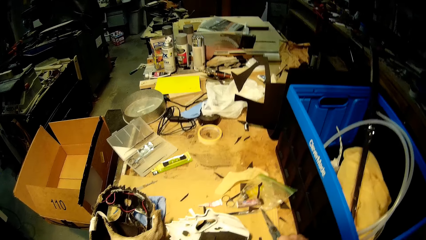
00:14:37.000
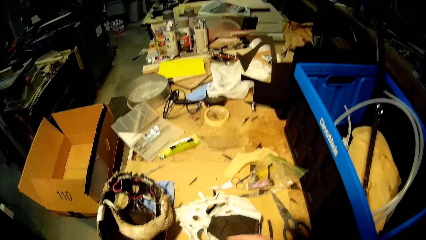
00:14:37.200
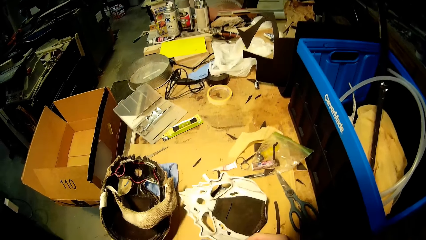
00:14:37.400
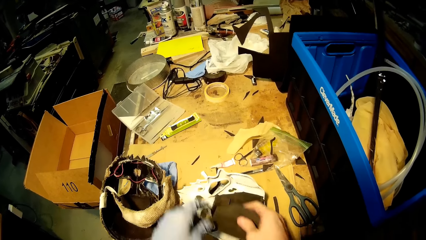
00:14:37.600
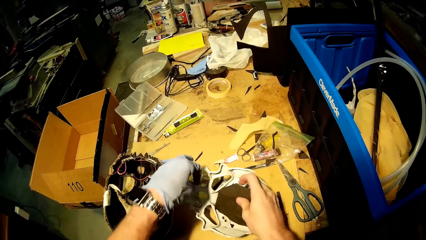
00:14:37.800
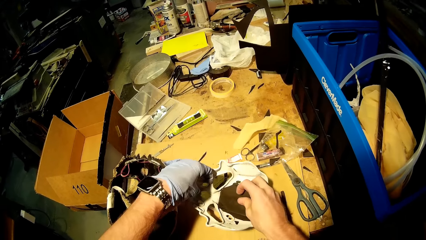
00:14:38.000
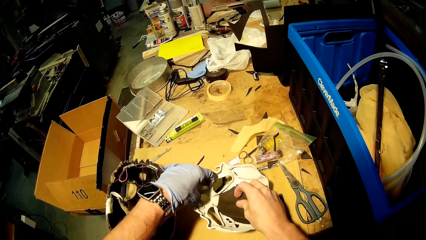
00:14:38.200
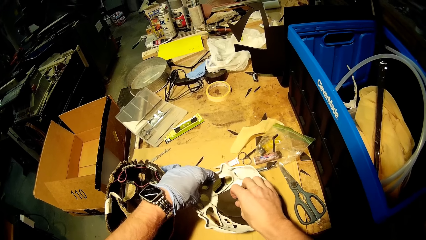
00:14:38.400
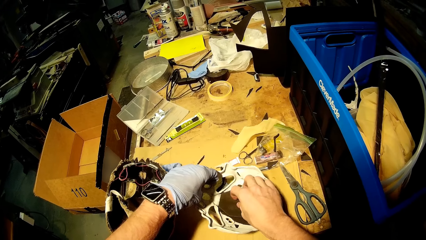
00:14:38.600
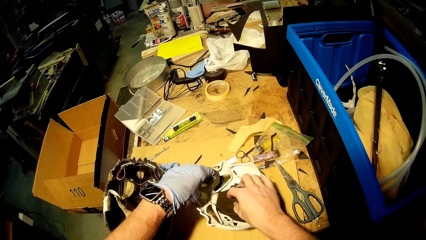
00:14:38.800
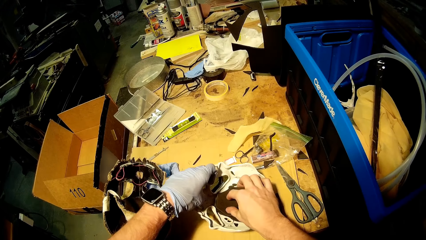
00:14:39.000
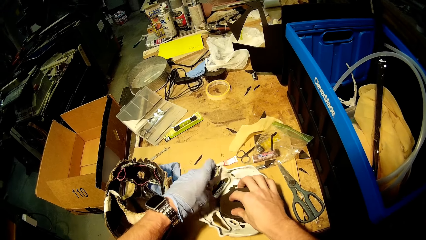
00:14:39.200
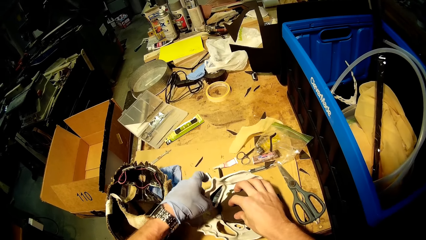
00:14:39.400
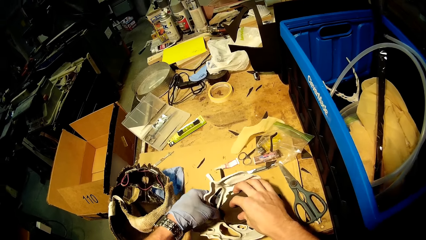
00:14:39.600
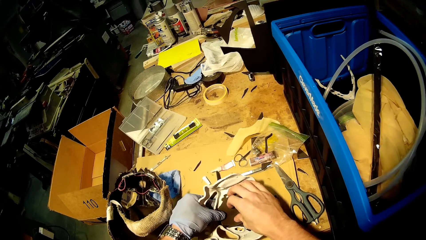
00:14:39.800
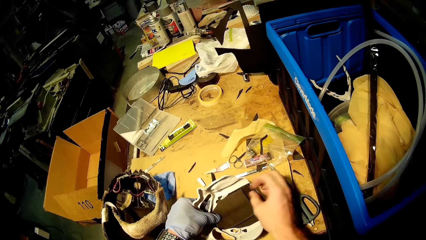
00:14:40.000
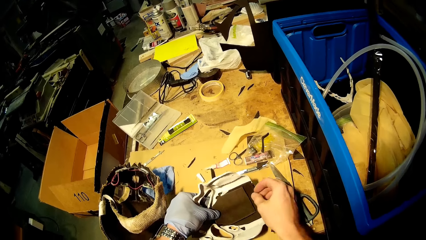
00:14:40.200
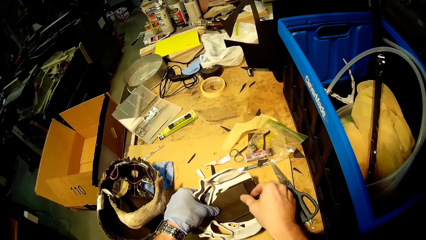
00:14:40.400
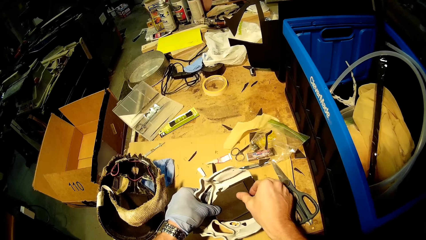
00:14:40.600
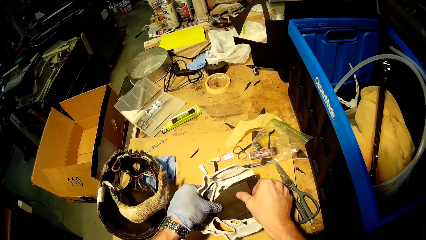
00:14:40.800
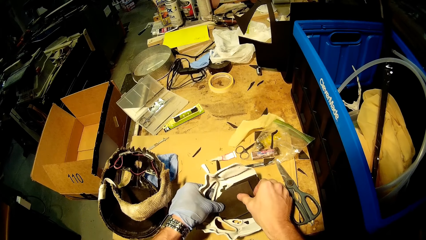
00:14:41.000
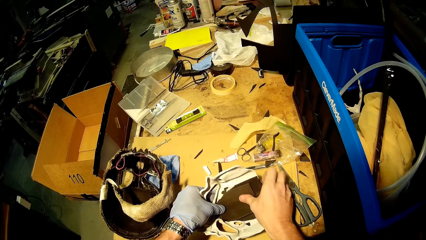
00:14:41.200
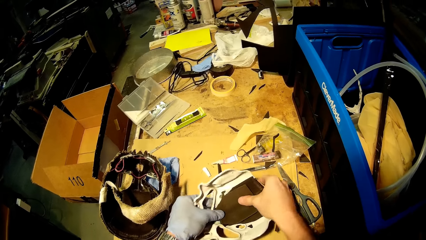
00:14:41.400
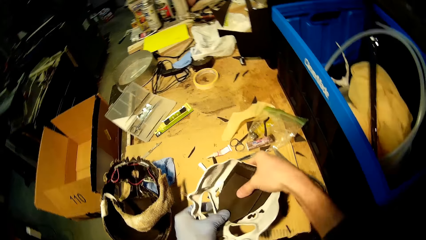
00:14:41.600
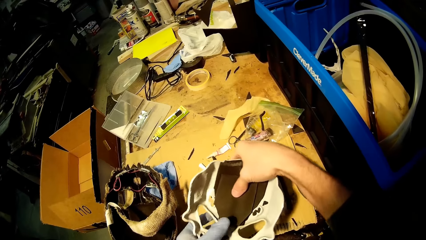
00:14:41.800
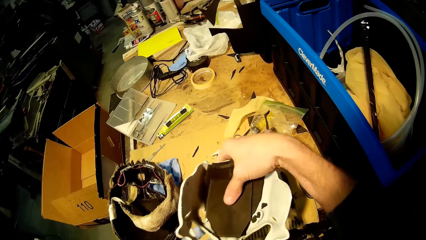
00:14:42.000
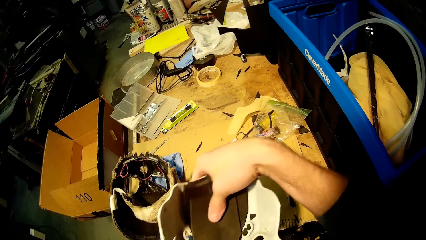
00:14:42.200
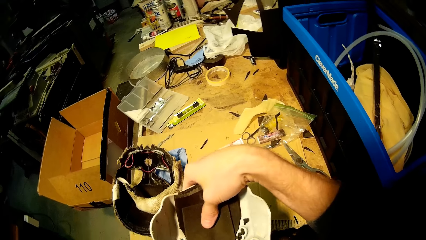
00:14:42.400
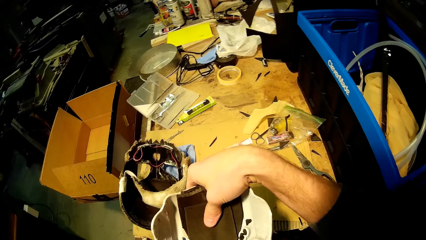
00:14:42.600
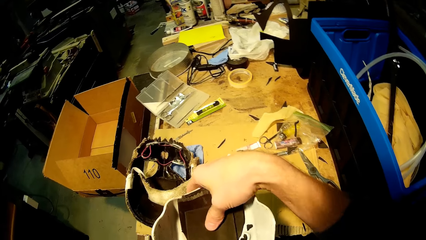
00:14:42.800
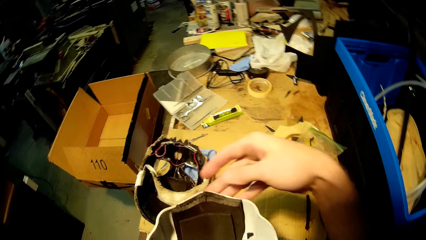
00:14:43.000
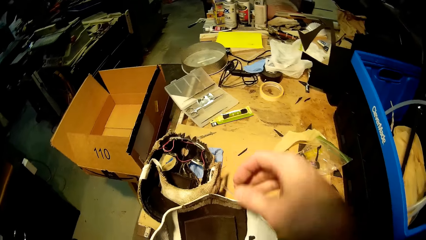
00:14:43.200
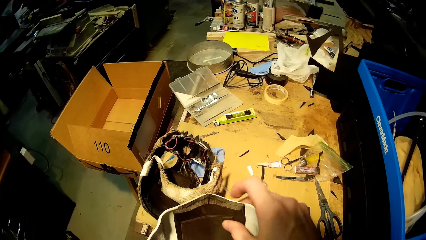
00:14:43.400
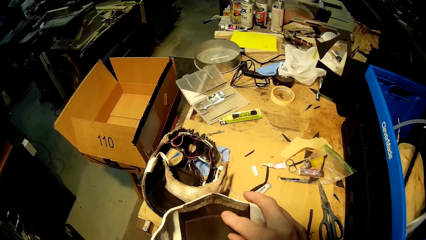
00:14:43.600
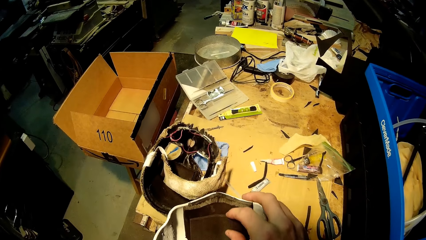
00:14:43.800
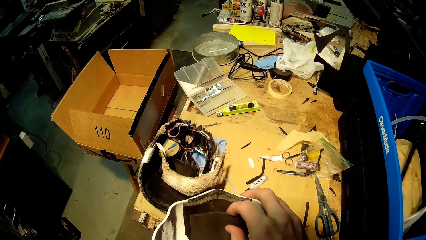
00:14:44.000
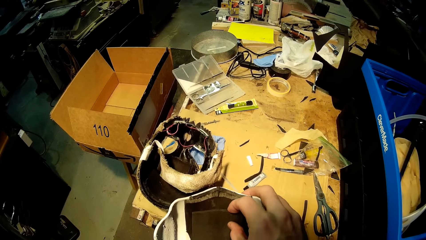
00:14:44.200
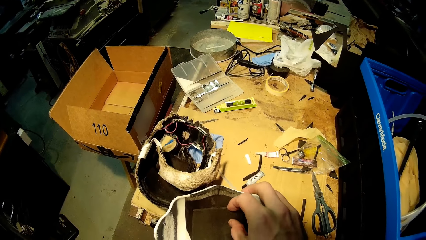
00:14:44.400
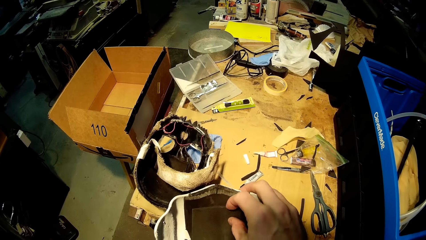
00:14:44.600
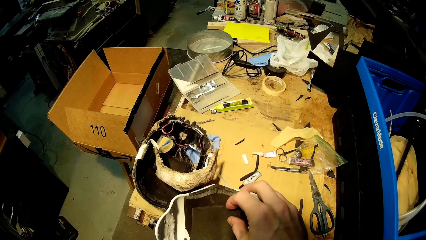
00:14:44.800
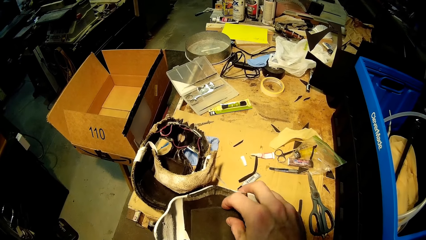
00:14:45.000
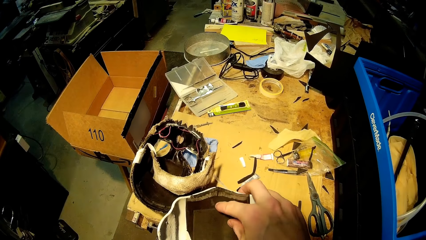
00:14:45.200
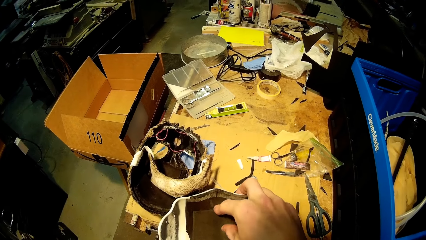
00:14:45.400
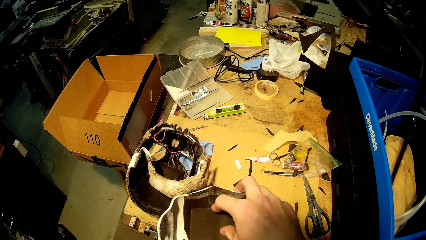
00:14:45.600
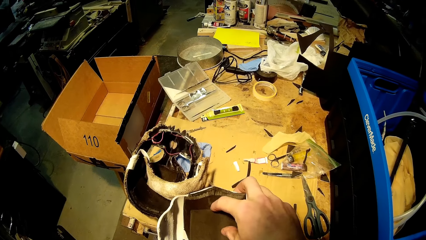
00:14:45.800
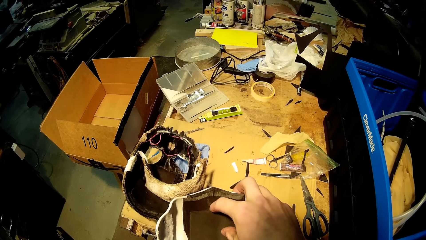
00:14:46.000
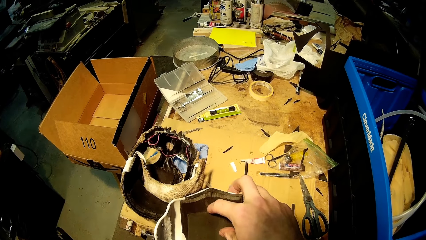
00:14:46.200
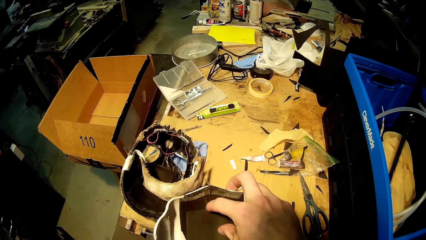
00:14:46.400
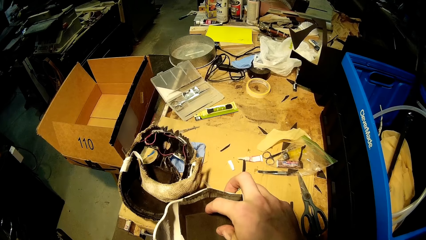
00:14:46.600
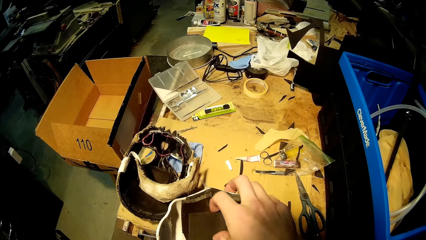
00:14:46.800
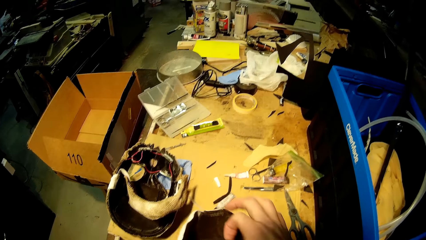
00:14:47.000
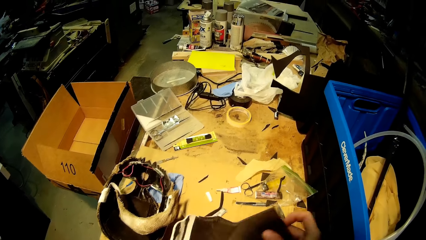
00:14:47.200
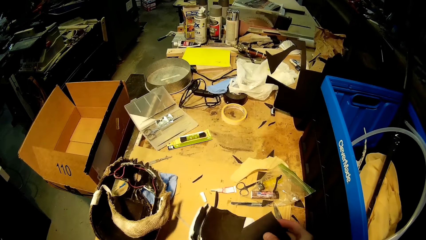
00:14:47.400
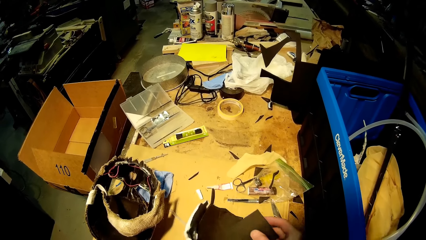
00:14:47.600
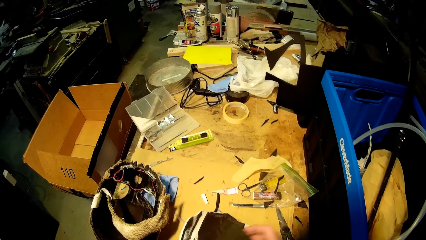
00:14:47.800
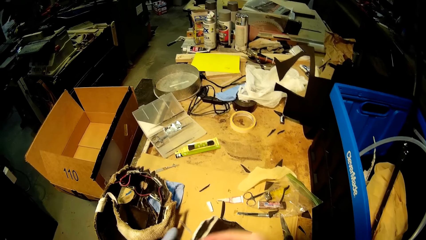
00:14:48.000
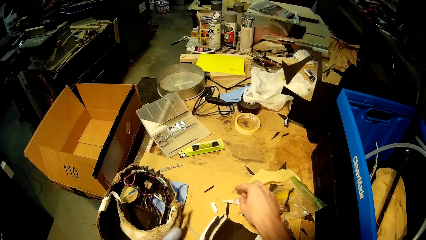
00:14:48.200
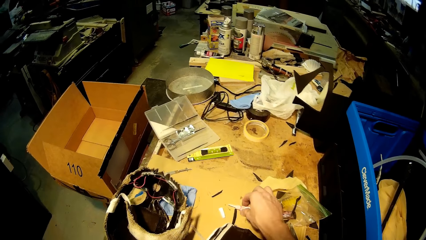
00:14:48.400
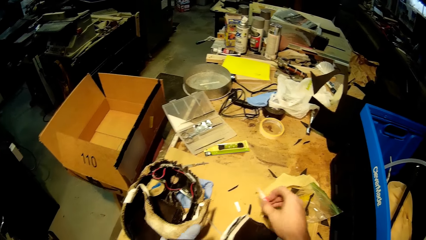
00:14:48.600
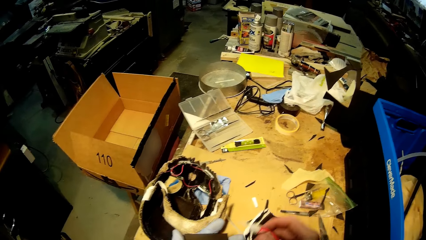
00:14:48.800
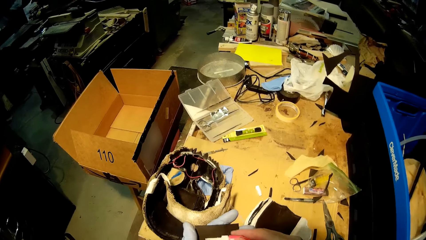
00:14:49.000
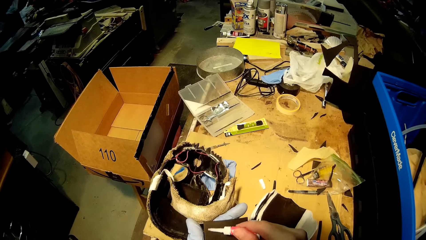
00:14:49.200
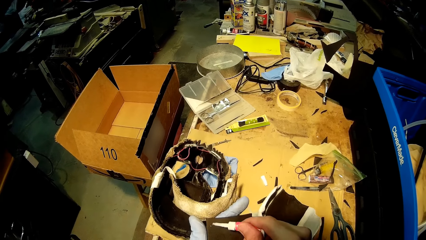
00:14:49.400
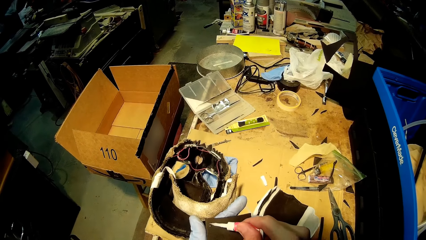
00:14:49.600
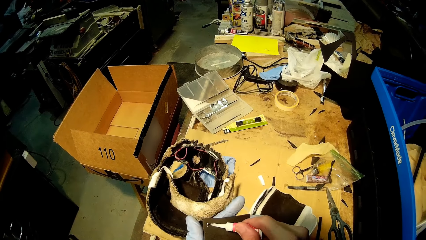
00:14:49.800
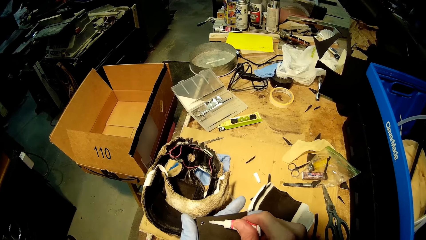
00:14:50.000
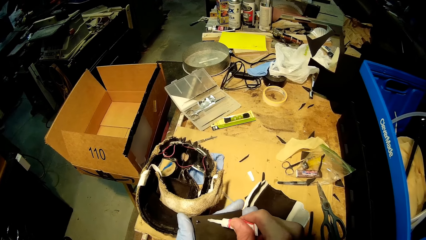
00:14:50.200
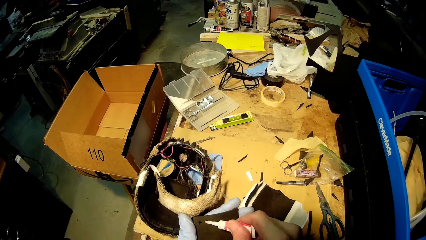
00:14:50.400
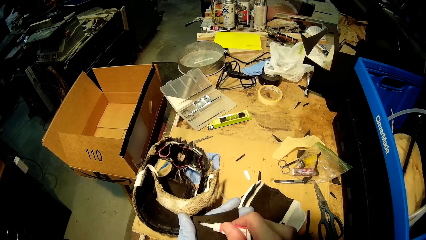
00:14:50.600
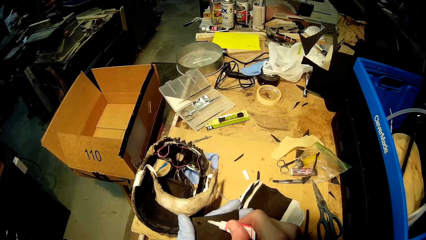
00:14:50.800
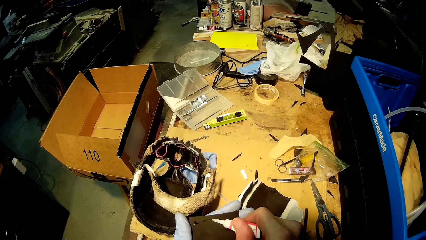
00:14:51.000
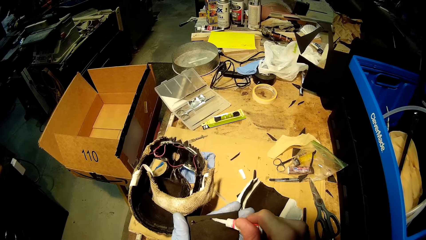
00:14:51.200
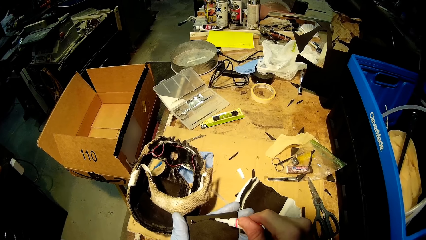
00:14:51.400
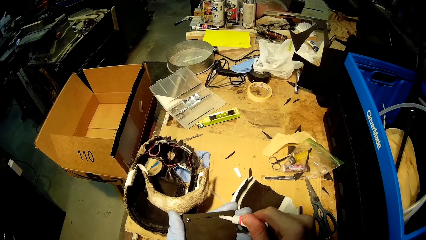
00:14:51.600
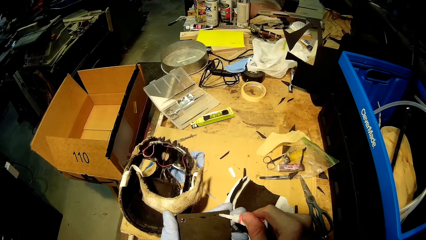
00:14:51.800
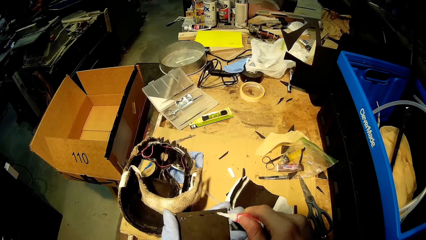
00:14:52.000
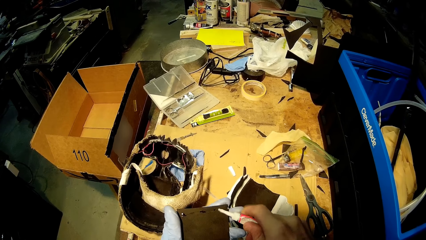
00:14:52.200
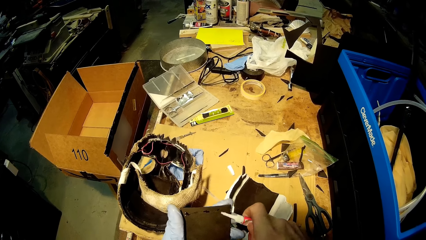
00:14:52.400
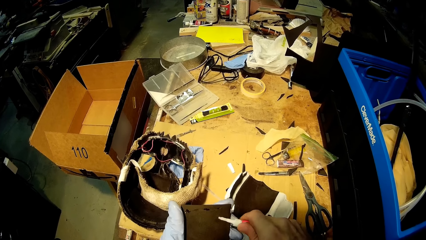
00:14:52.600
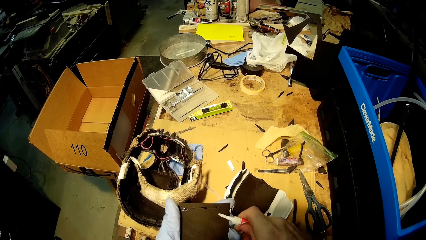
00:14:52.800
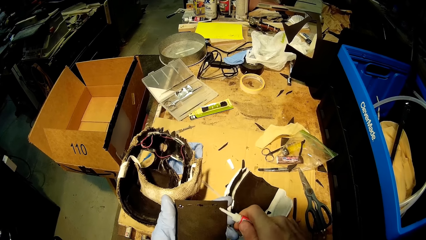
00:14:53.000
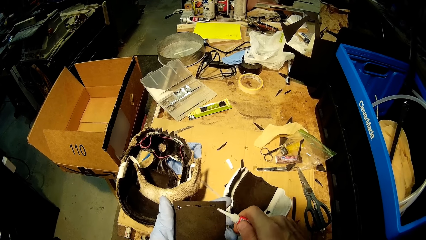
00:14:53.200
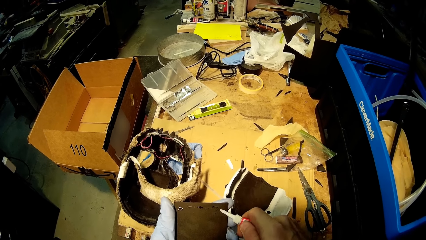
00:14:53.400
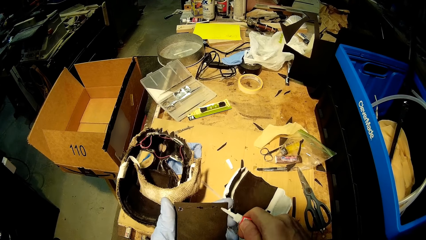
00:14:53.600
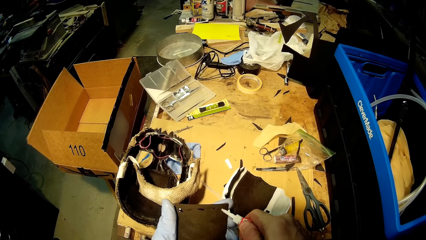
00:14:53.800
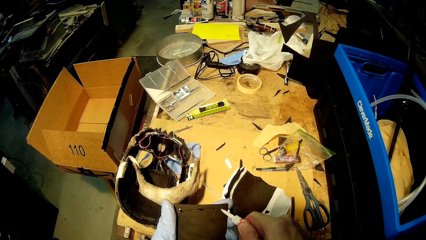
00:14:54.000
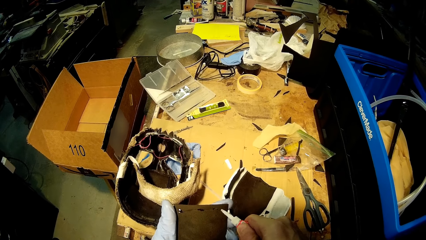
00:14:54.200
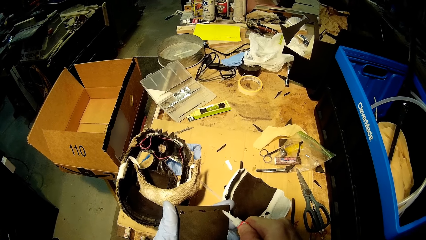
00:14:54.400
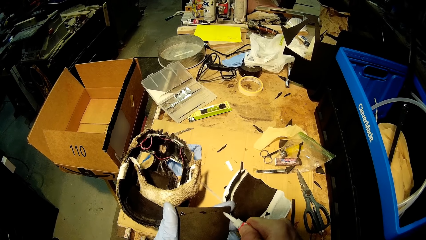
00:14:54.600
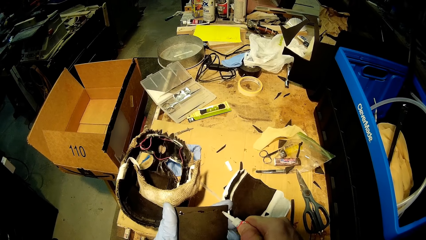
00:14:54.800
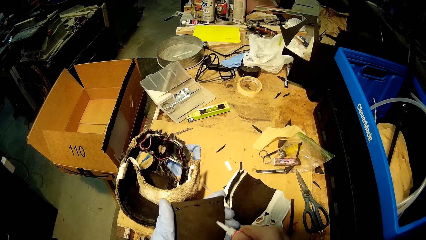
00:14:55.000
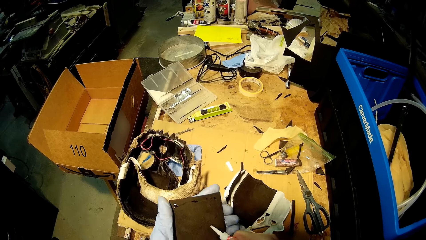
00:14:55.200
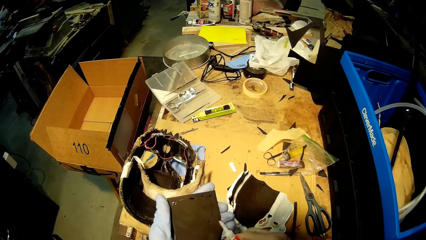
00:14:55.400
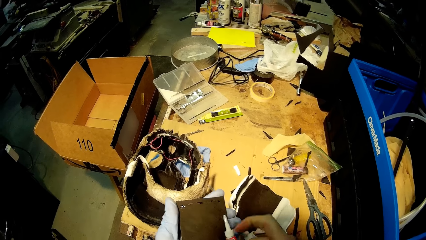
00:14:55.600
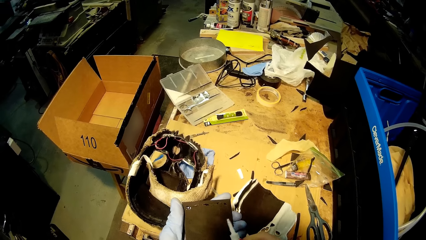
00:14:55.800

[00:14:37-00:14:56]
The camera wearer places the scissors on the table with his right hand. He places the black cardboard cut-out in the white mask on the table with his right hand. He holds the white mask on the table with his left hand. He lifts up the white mask with both hands. He adjusts the black cardboard cut-out in the white mask with his right hand. He removes the carton piece from the face mask. He places the white mask on the table with his left hand. He picks a glue from the table with his right hand. He applies the glue to the black cardboard cut-out with his right hand.
